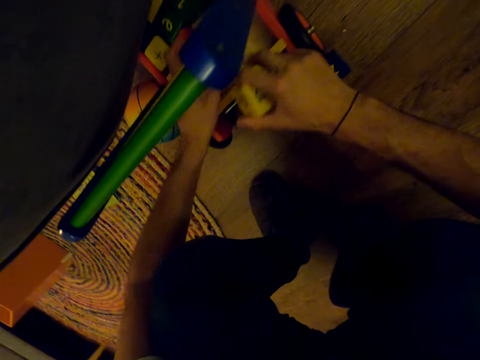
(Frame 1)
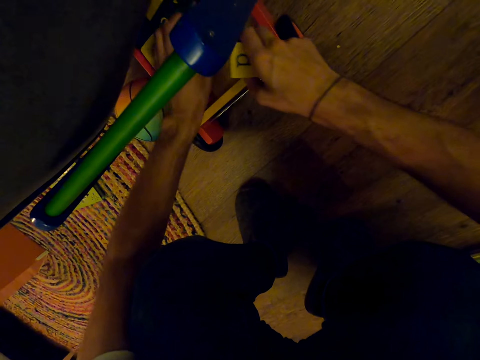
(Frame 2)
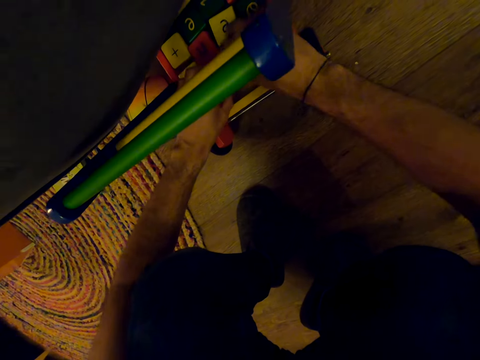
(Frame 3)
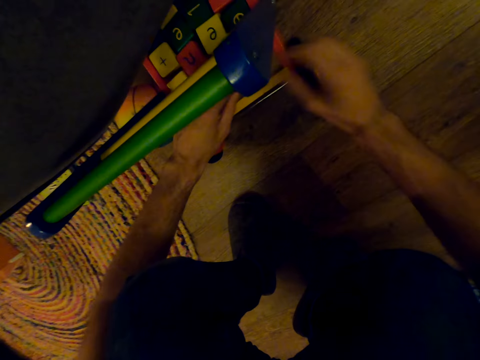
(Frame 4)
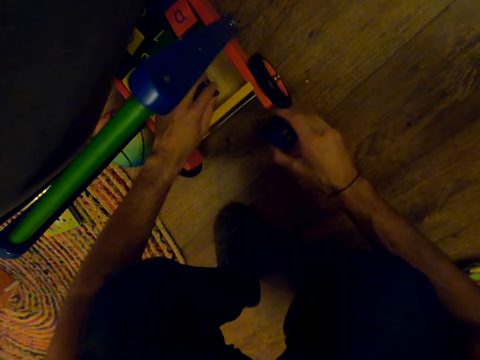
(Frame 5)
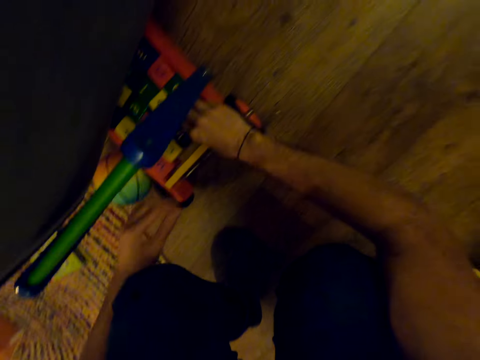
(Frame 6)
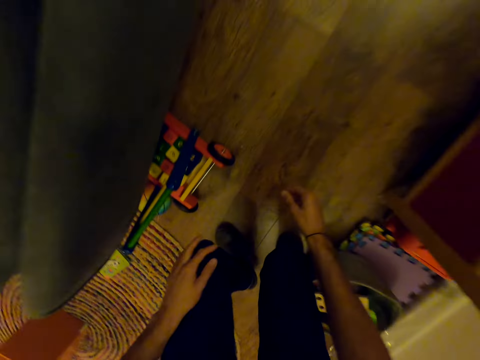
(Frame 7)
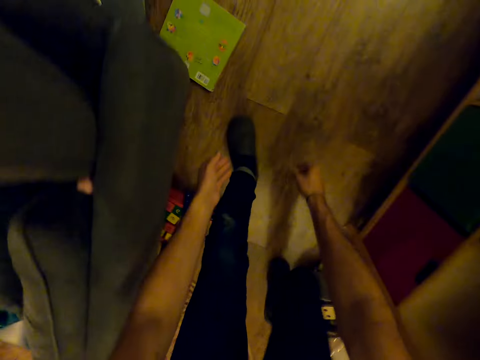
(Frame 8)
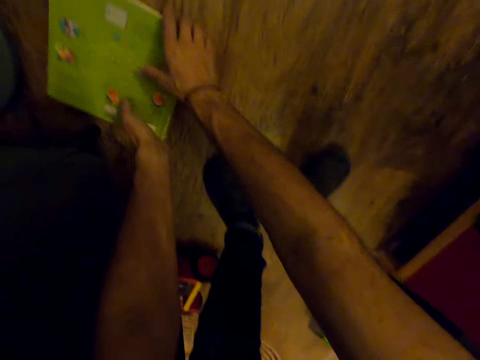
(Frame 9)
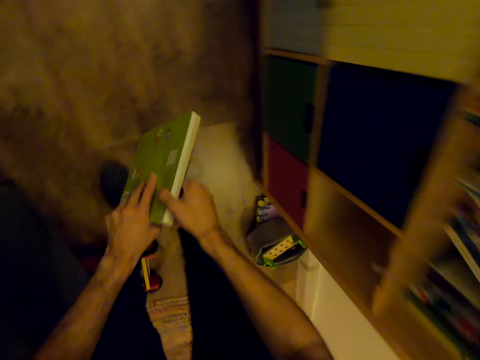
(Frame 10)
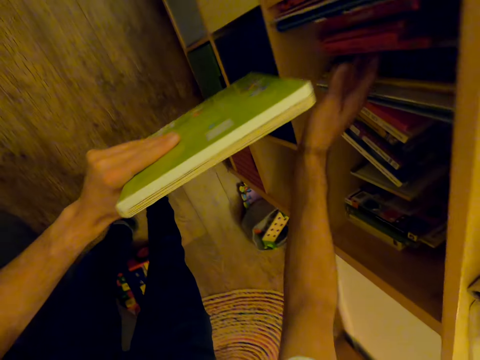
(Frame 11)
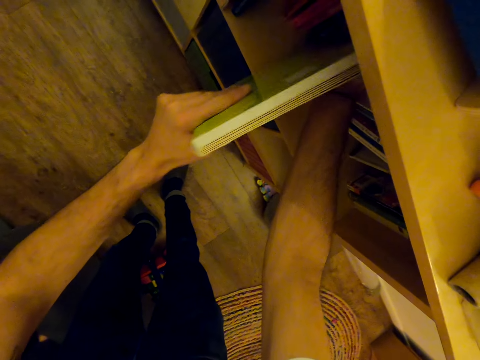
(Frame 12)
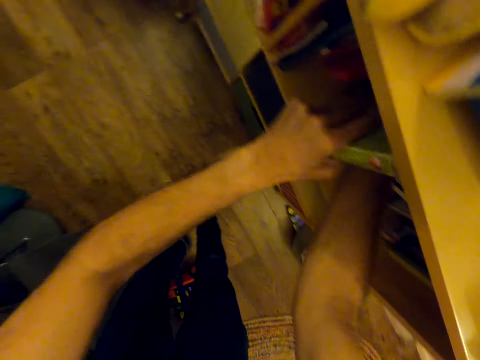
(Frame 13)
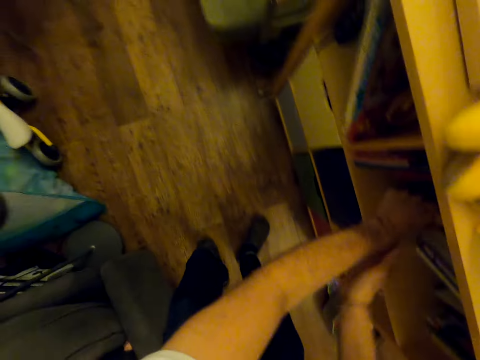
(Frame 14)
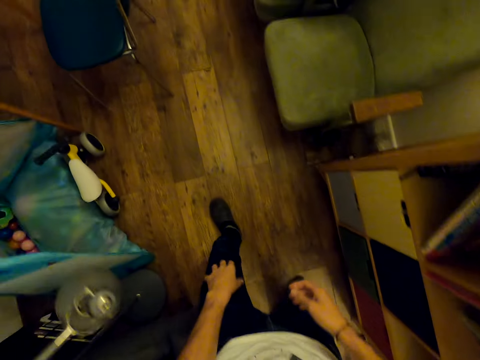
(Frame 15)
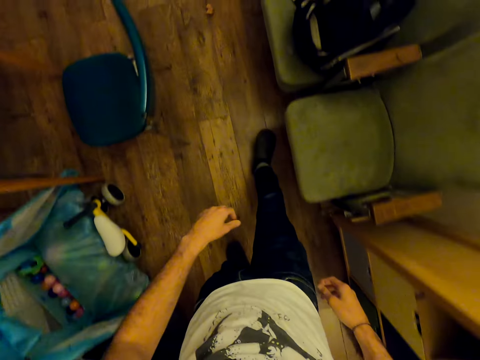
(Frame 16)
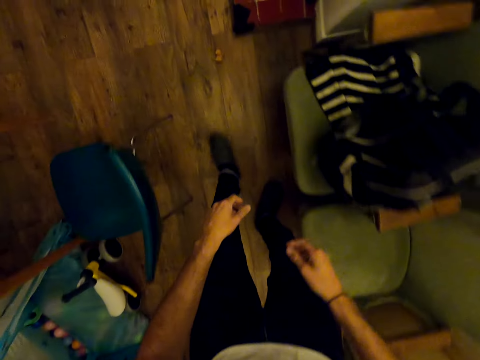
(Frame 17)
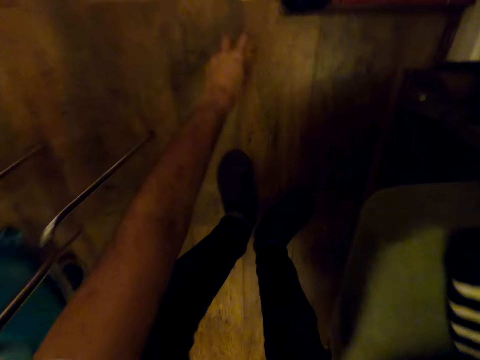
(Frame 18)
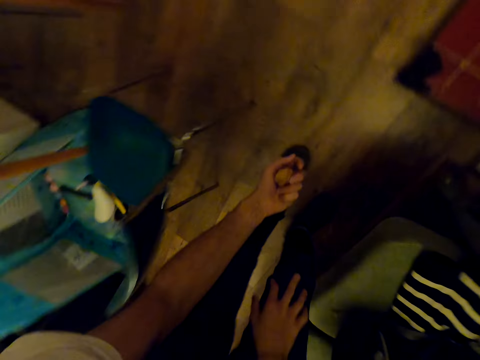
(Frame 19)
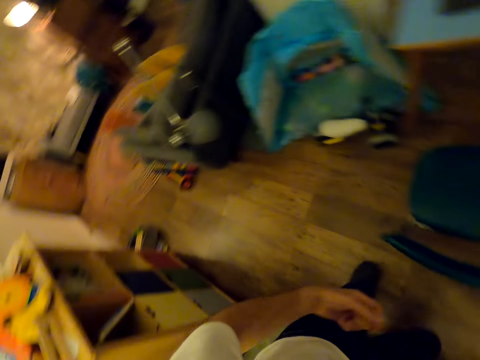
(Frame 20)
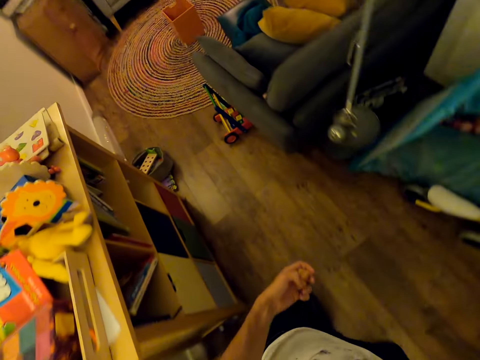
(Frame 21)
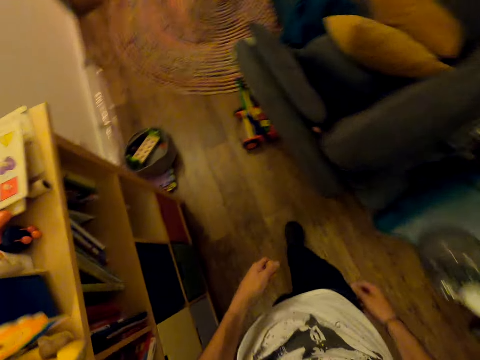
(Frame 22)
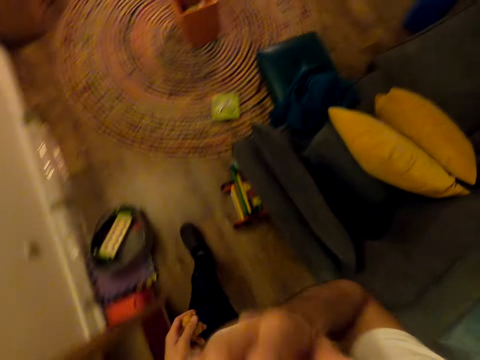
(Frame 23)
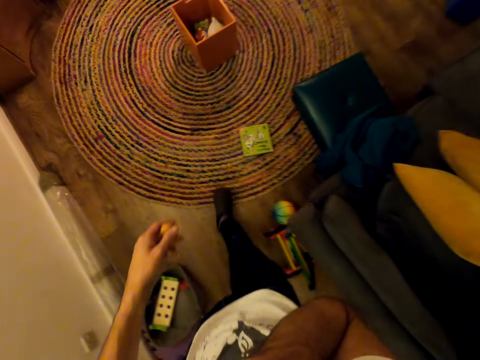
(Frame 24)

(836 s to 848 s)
The camera wearer touches toys. They move forward. They pick up a book. They put the book in the shelf. They arrange books. They walk. They pick up something. They touch toys. They turn and walk.

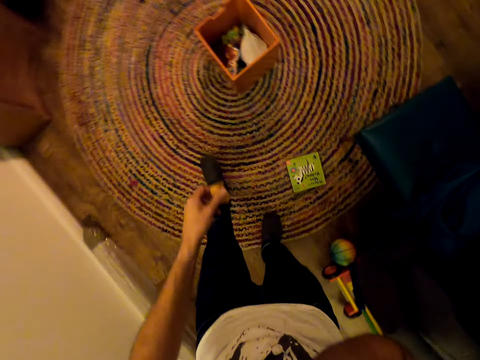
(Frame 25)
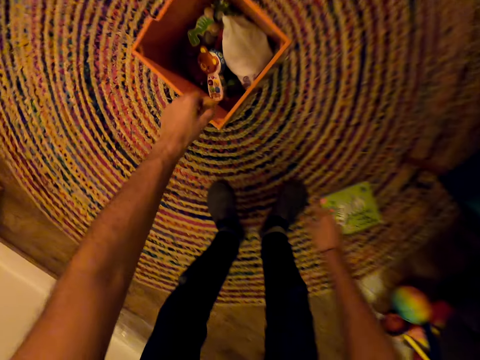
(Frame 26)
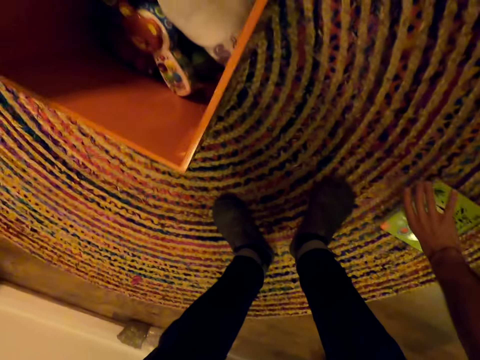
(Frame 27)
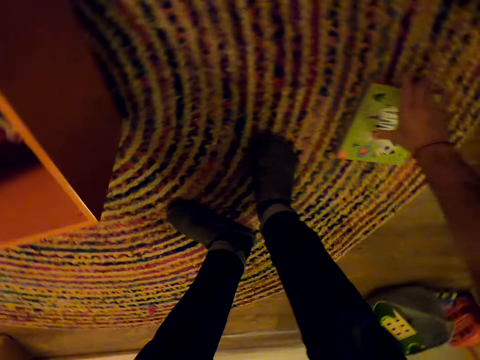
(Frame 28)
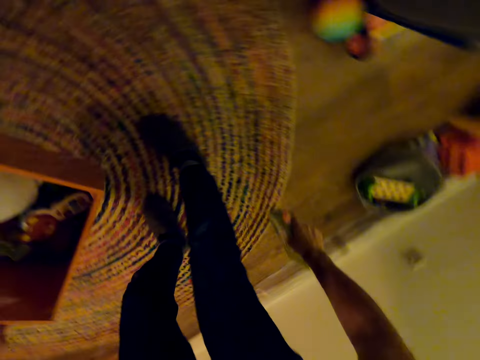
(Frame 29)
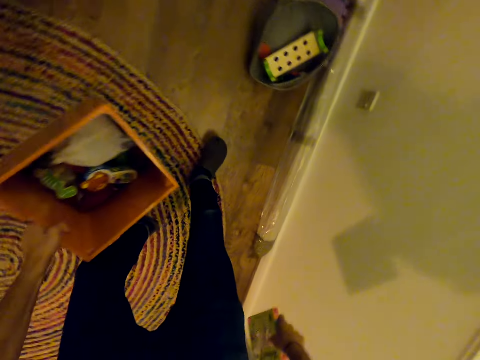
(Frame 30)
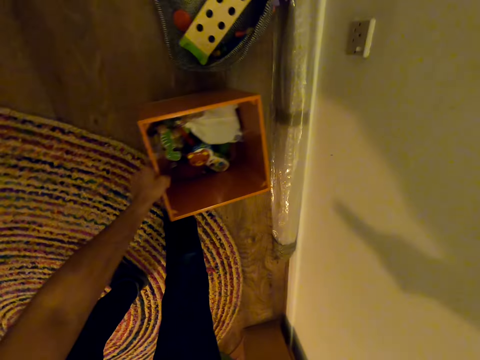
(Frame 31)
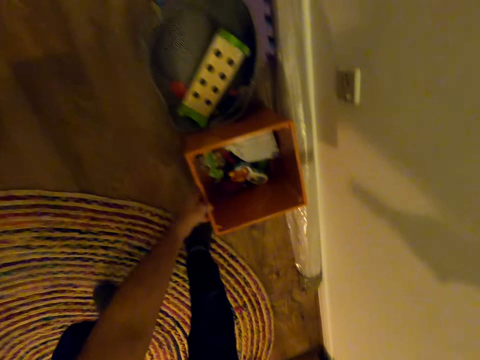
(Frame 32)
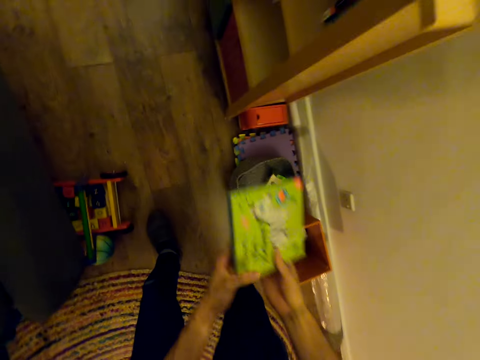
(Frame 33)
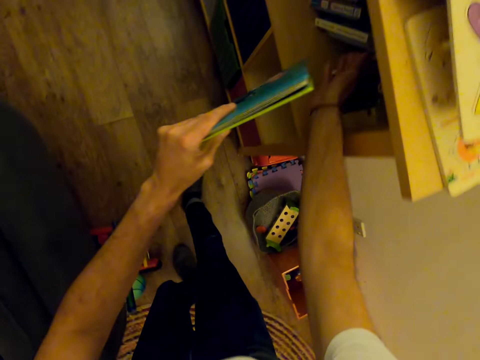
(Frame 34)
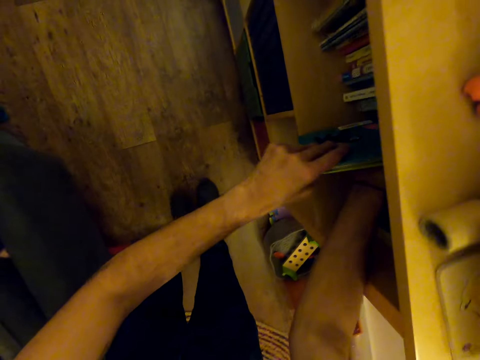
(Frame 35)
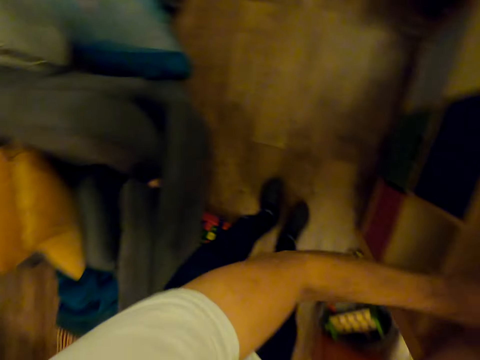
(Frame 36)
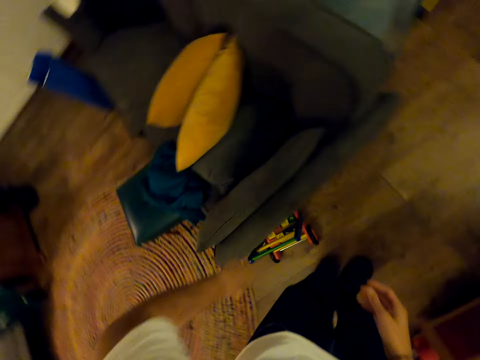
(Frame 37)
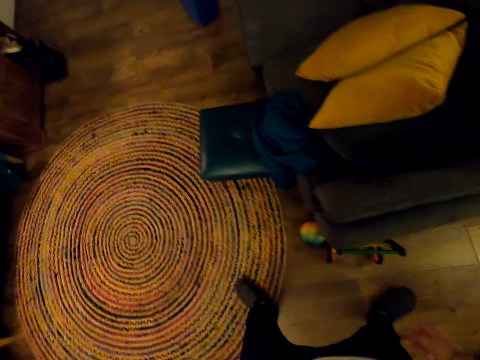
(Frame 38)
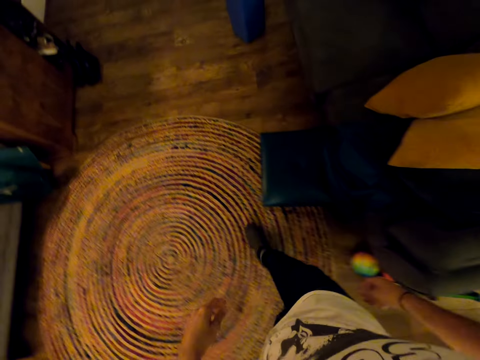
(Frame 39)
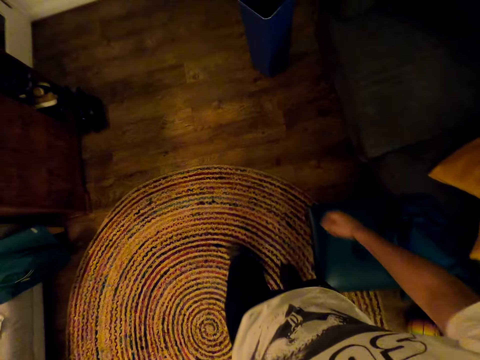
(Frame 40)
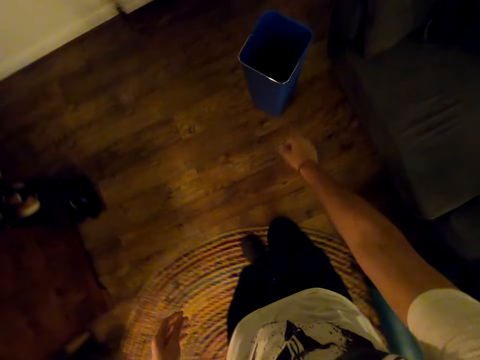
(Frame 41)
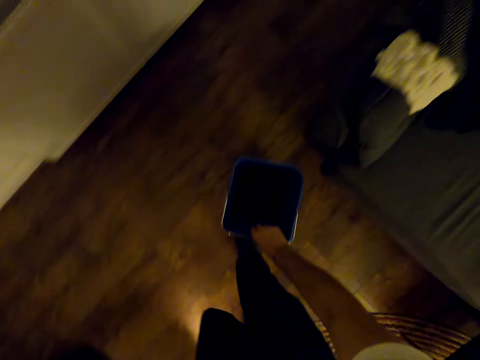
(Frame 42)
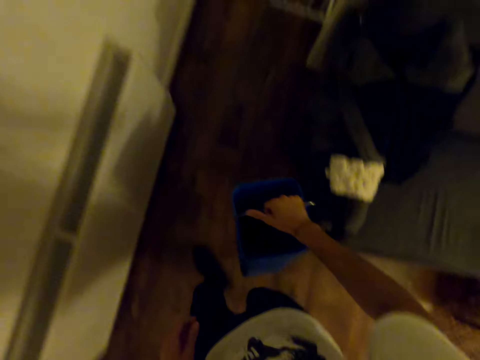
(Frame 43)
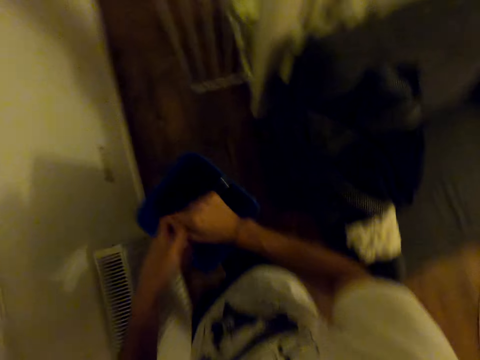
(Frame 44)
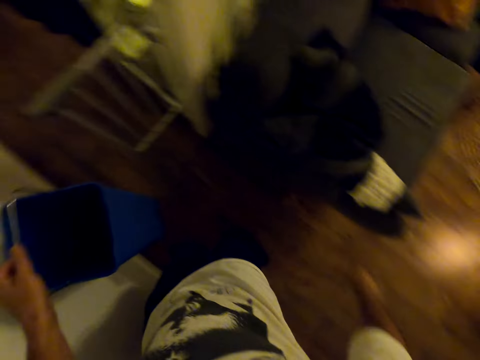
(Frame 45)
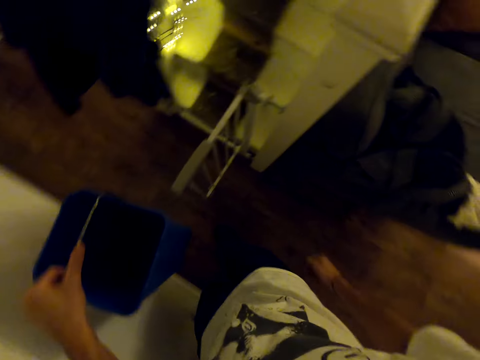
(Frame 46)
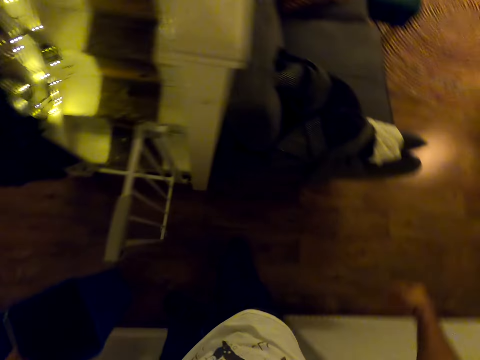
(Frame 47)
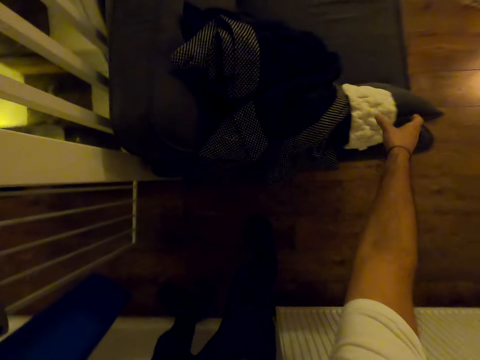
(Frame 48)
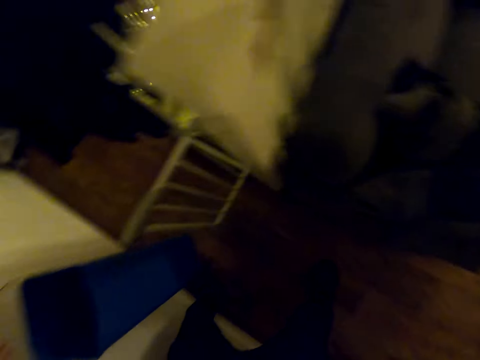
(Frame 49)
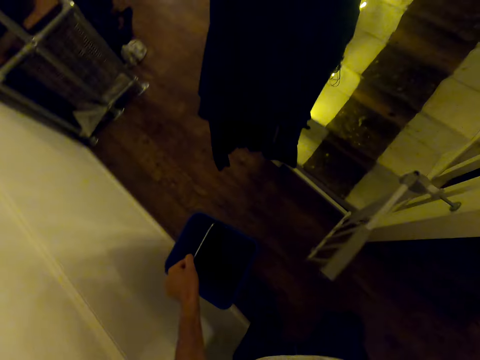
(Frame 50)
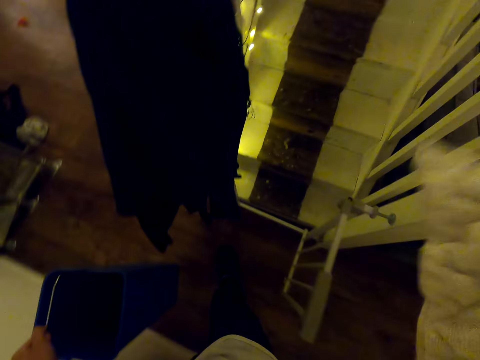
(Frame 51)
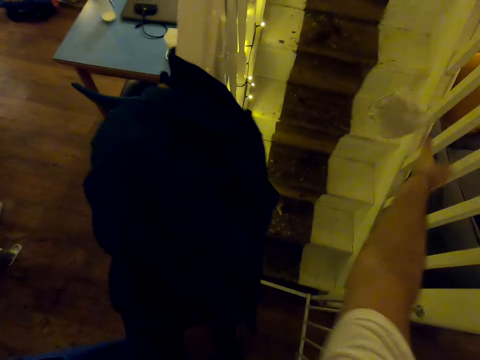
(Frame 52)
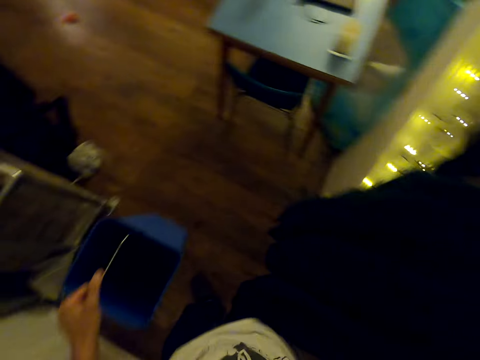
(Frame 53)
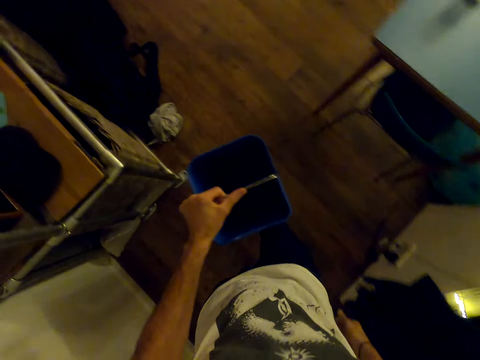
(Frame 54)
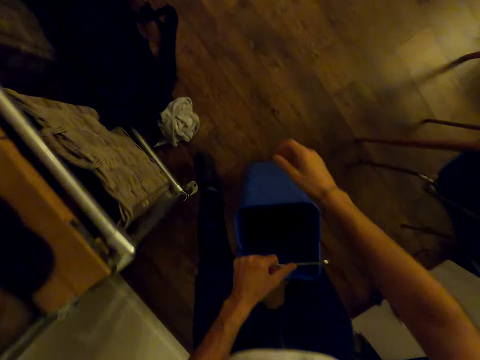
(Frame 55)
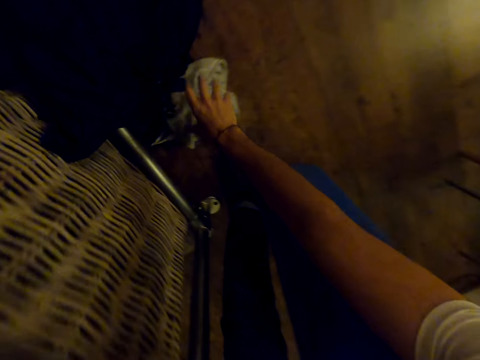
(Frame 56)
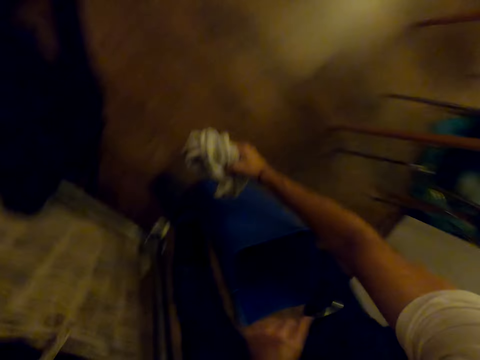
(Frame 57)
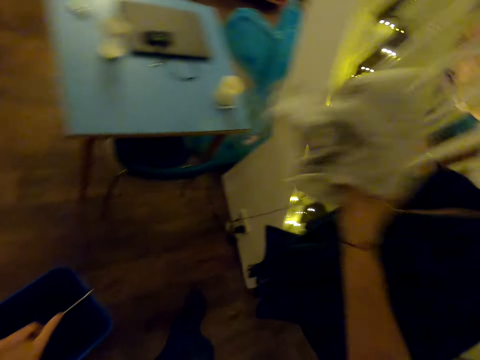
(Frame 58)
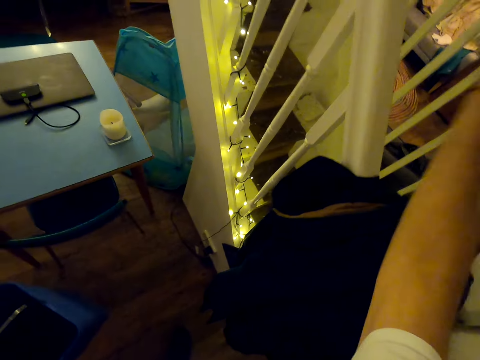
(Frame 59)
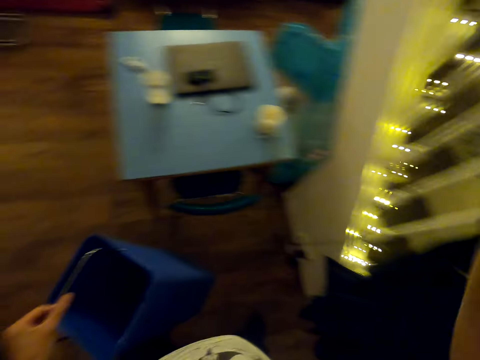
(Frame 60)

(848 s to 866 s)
The camera wearer raises a hand up. They pick up a box. They pick up a container. They put the container down. They walk. They put a book in the shelf. They arrange books. They turn around. They walk. They pick up the container. They walk. They pick up something. They drop something on the stairs. They move. They pick up a cloth. They touch the cloth. They throw the cloth in the stairs.
